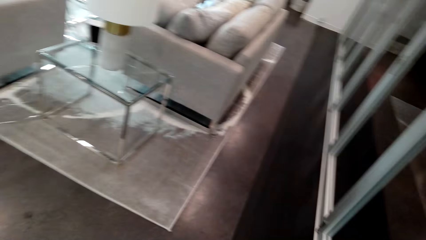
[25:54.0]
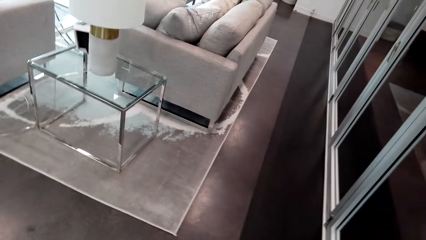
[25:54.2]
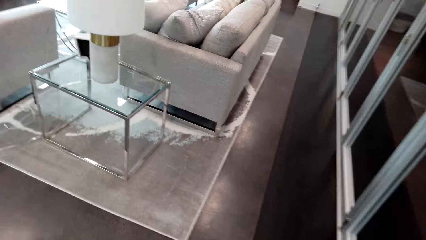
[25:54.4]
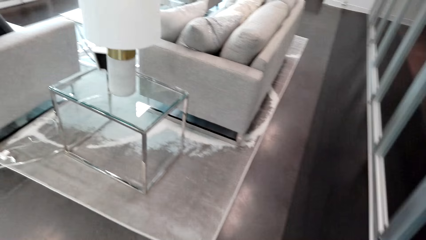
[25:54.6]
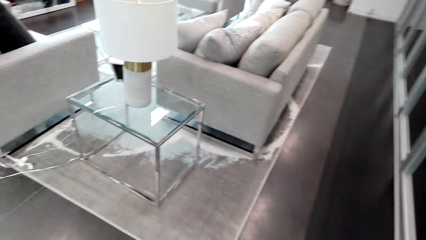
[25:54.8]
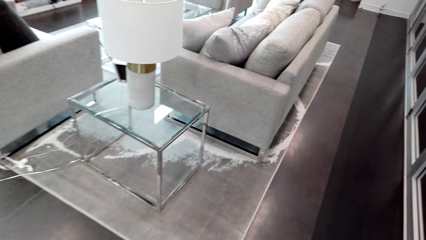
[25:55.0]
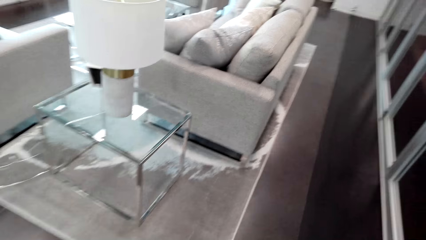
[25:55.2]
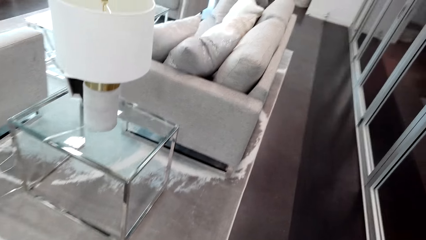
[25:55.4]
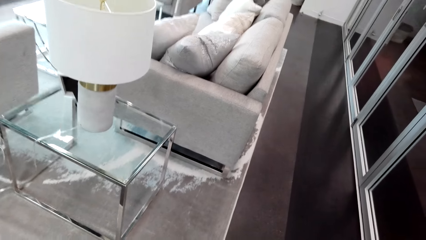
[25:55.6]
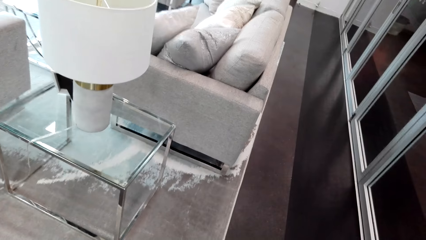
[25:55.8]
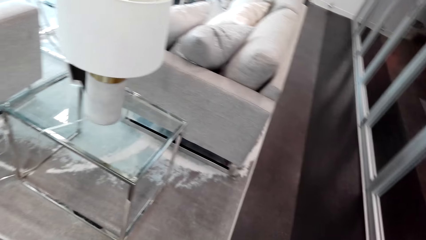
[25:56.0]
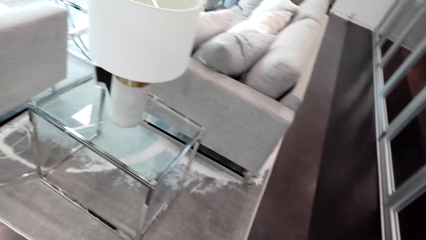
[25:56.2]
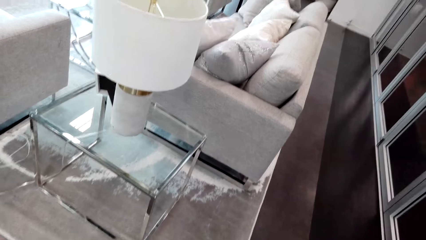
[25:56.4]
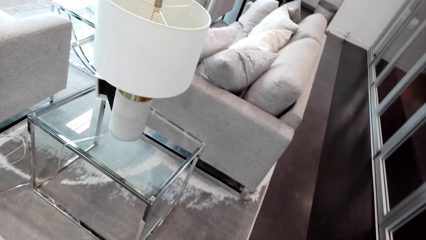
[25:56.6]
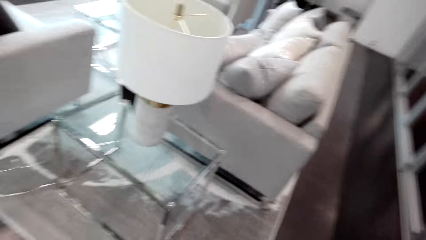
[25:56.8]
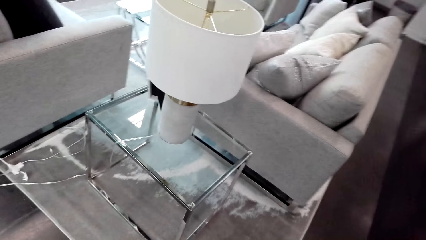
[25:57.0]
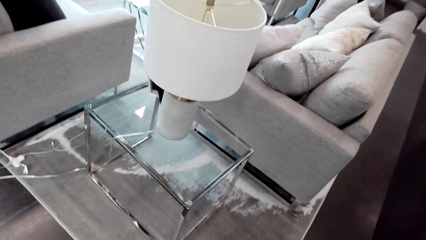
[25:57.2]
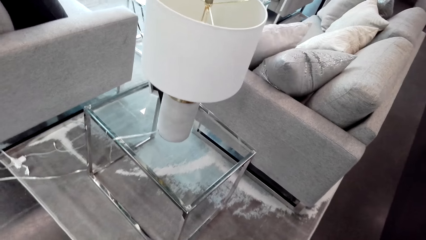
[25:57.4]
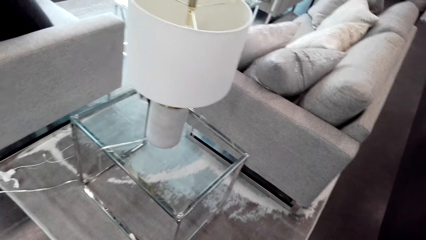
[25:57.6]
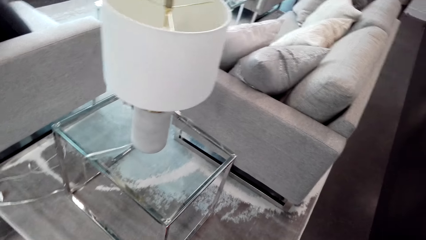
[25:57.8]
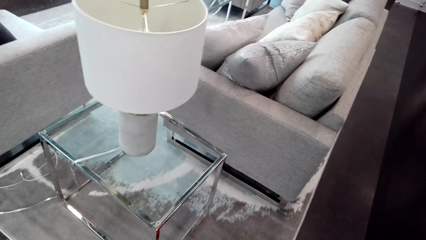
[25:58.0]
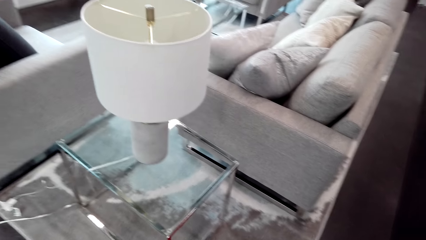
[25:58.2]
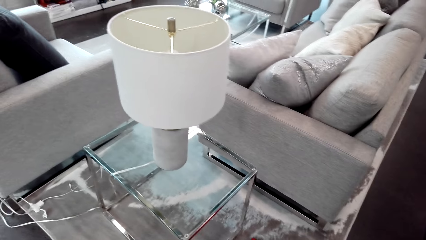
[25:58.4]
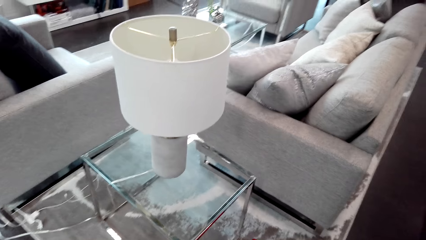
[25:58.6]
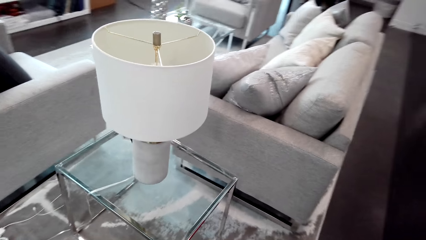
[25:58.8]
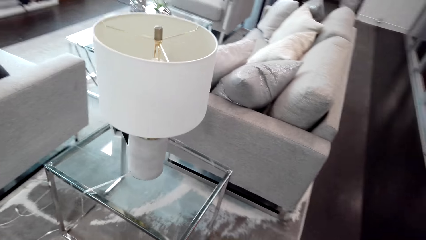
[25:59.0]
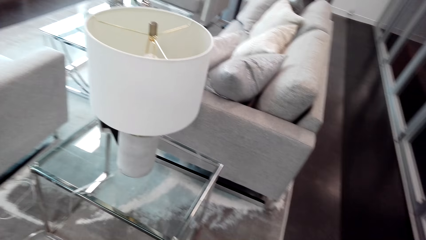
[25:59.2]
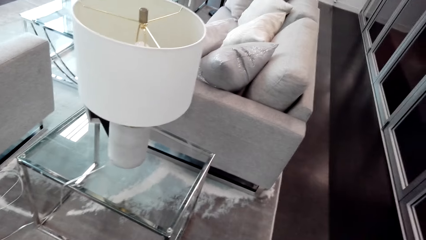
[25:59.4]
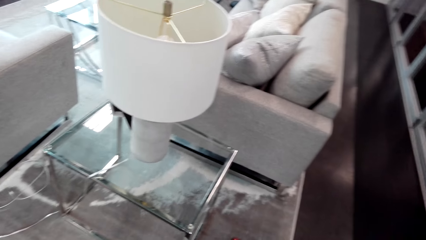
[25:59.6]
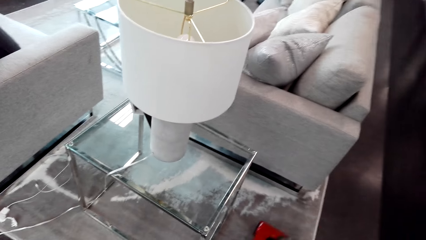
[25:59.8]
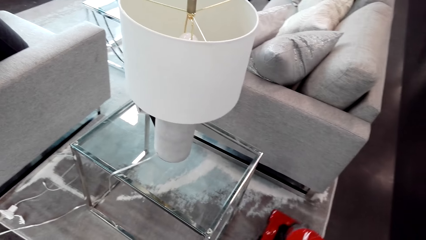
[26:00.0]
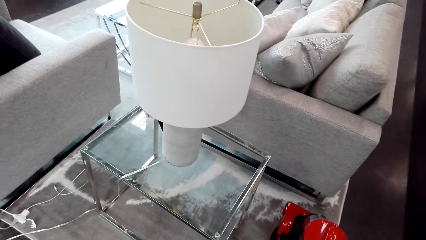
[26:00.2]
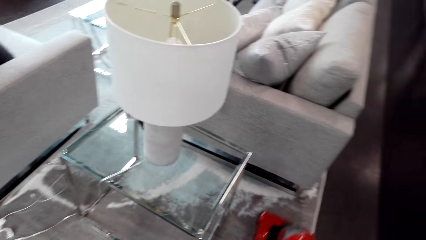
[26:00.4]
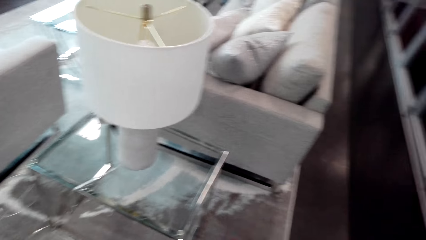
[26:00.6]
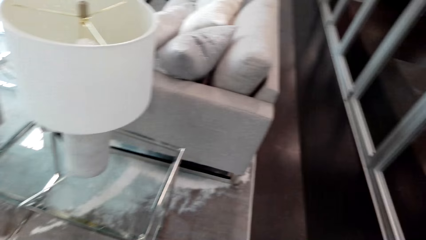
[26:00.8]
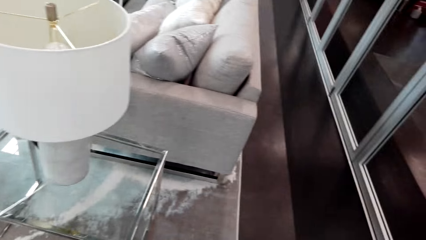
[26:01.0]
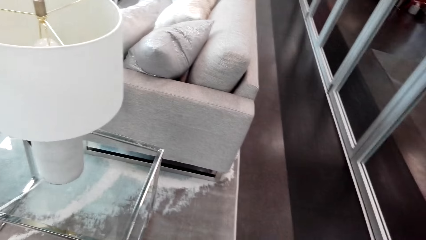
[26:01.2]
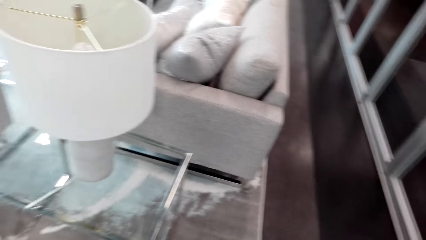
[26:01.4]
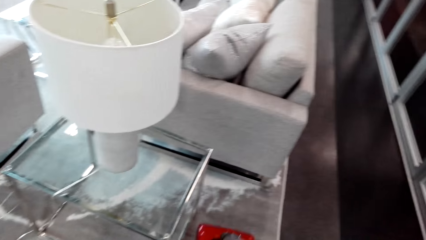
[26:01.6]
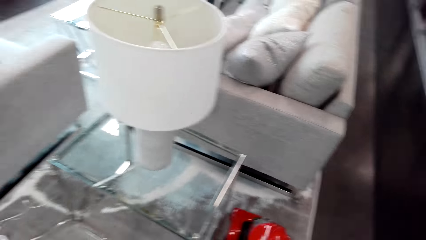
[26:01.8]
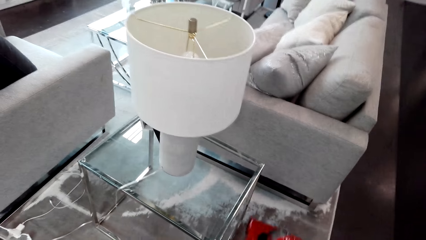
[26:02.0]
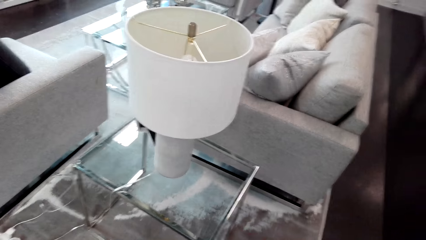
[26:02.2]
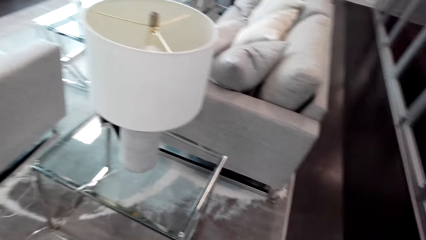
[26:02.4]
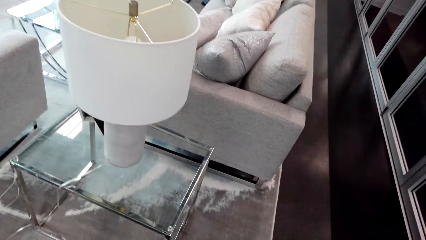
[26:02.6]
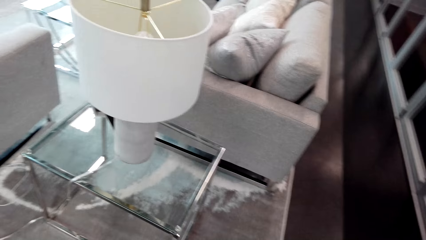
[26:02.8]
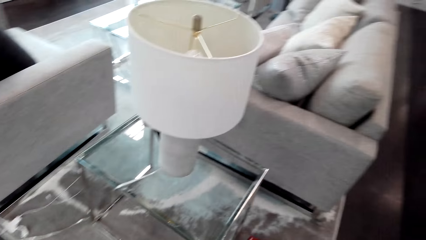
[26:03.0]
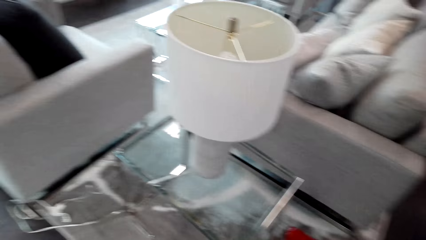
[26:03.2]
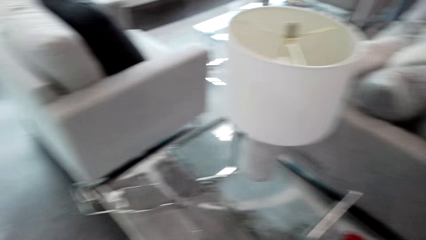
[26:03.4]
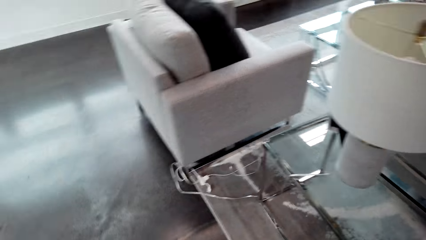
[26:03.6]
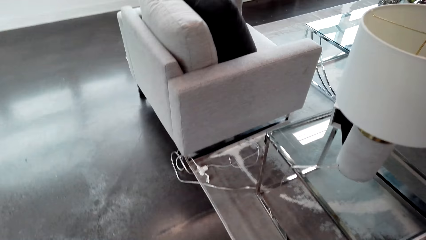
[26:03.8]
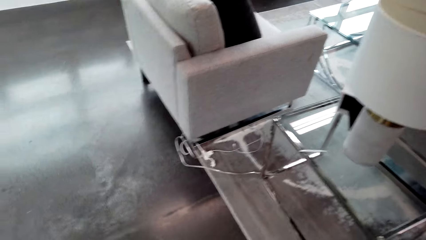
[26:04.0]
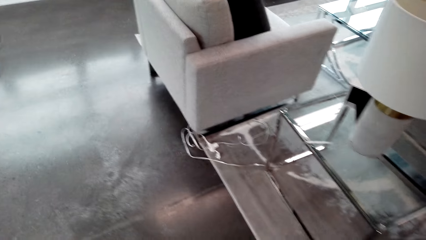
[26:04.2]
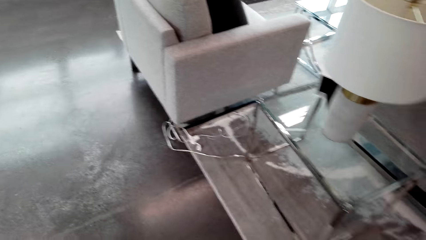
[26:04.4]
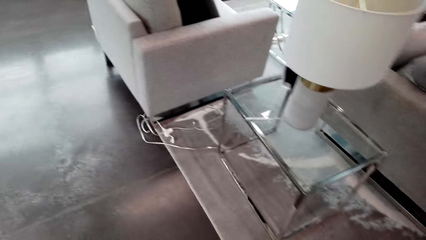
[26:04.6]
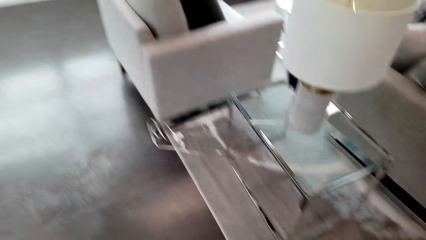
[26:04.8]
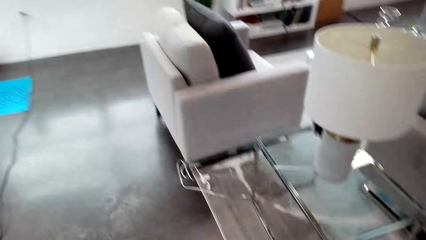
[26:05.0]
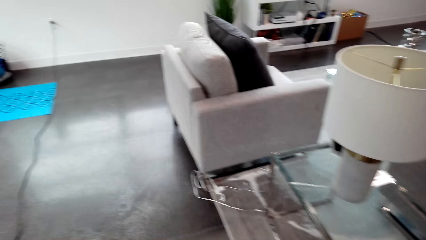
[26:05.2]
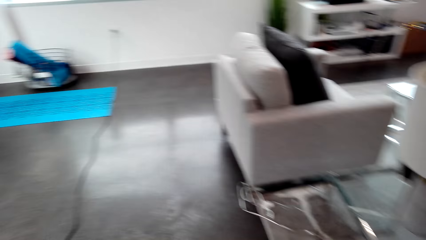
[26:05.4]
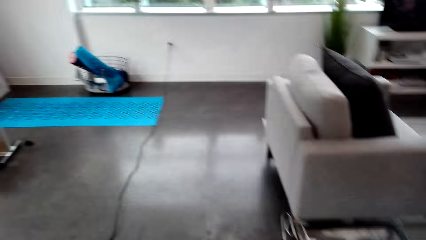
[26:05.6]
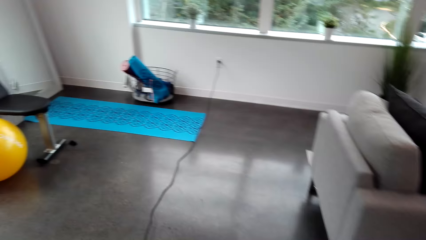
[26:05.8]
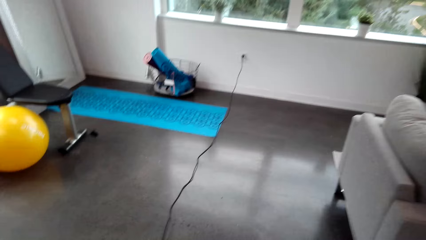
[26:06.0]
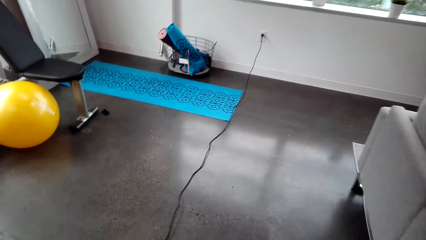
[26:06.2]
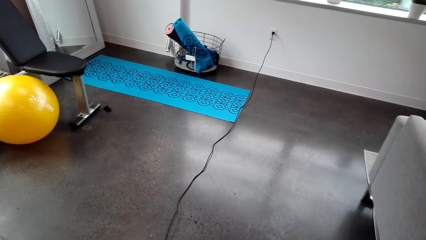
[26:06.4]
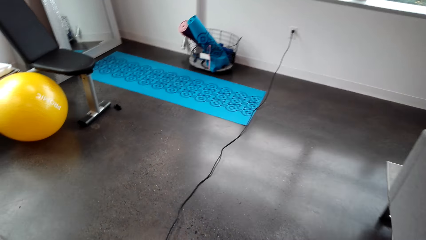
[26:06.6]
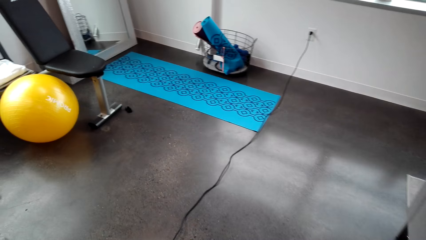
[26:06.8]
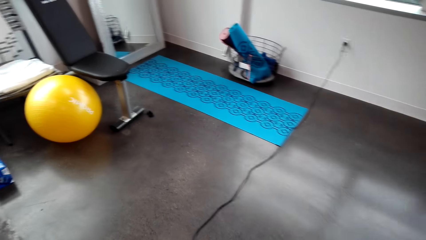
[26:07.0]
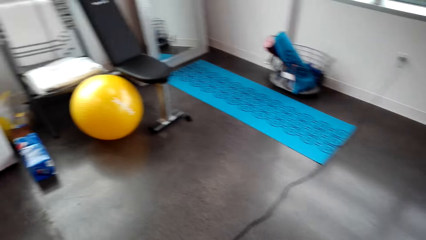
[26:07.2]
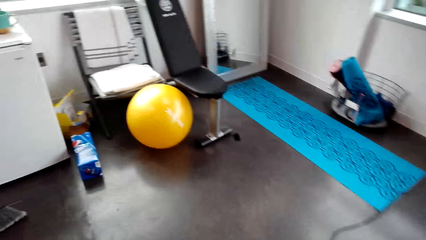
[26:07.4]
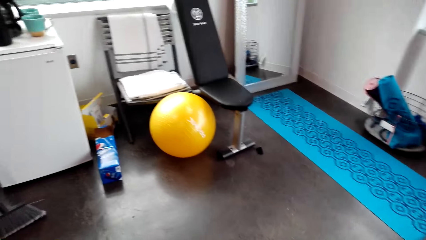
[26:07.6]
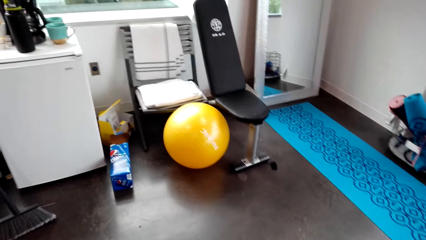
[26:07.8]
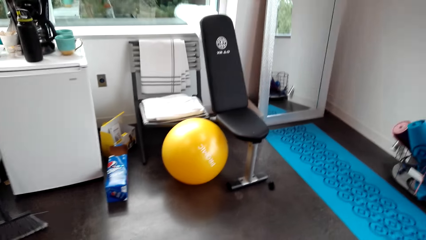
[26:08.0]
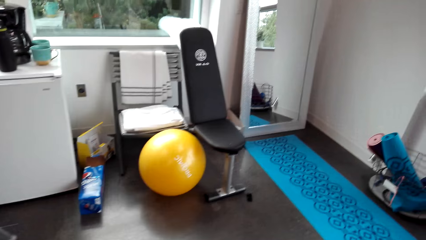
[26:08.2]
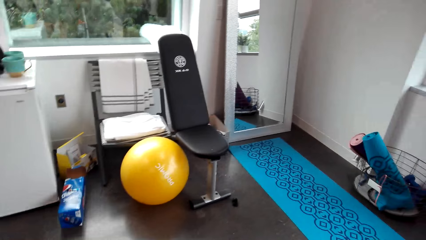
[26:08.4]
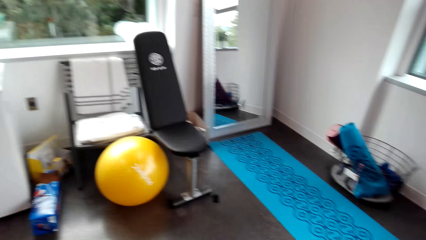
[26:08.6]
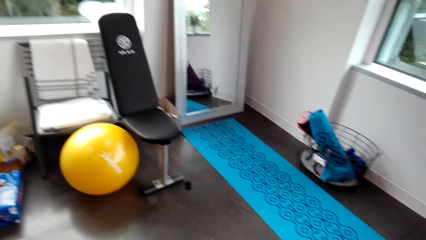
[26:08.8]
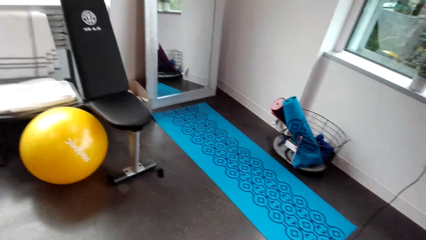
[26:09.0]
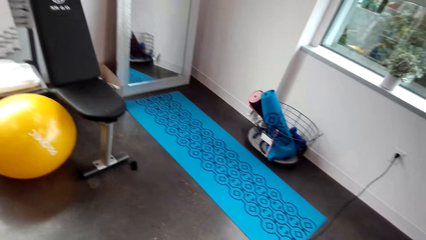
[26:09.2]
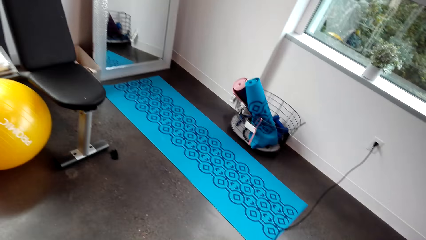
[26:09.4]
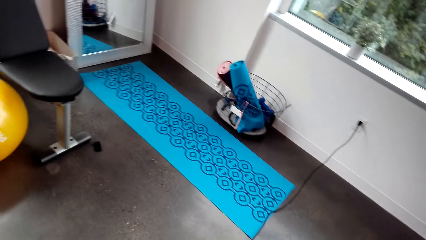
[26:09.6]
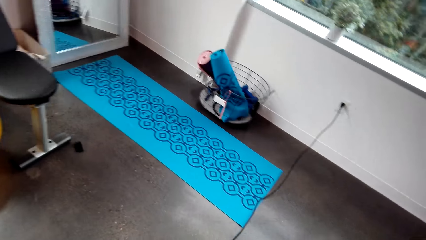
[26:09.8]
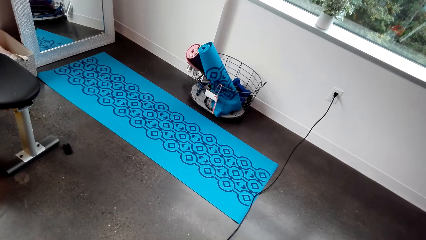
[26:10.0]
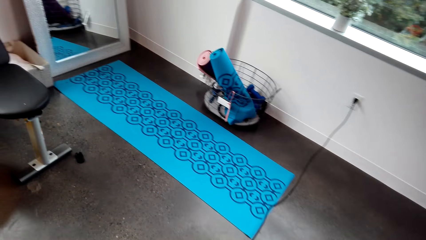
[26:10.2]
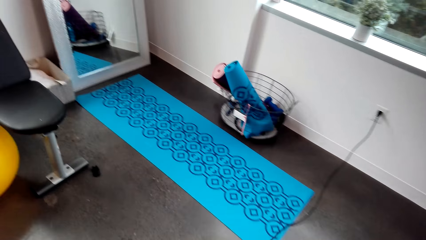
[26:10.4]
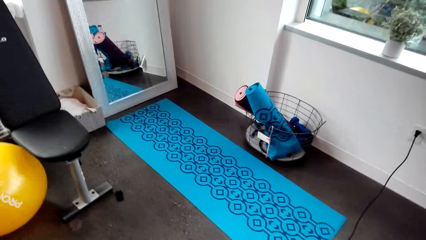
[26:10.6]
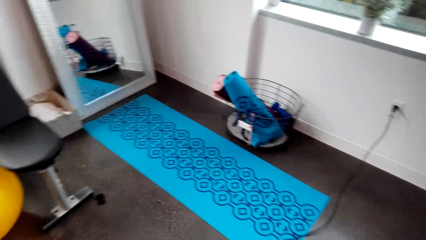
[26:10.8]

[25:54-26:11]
The camera wearer cleans the carpet with a vacuum cleaner. They clean the floor with the vacuum cleaner.
